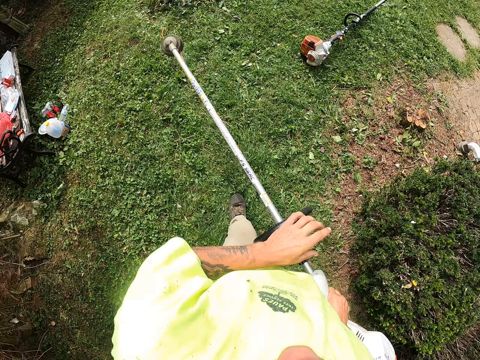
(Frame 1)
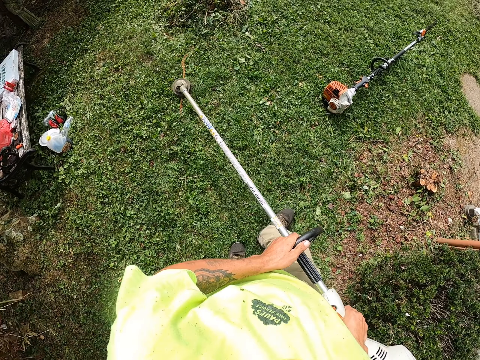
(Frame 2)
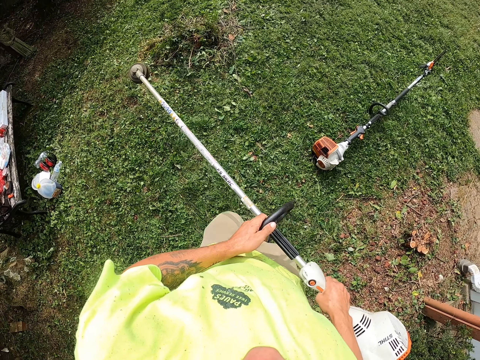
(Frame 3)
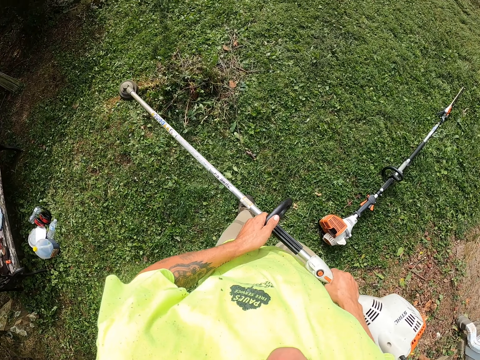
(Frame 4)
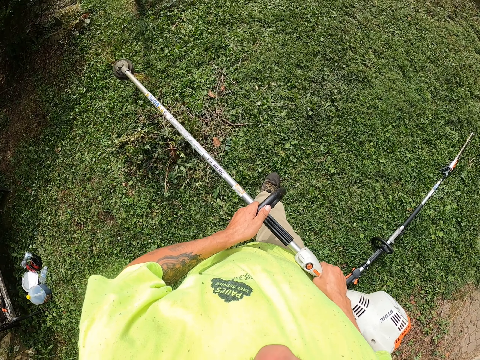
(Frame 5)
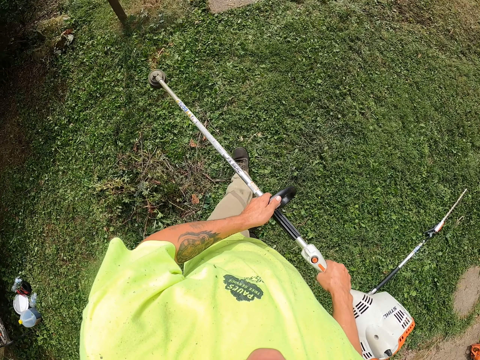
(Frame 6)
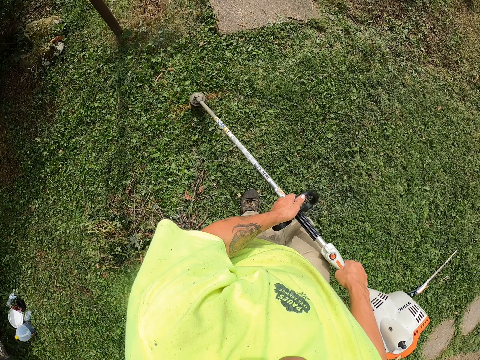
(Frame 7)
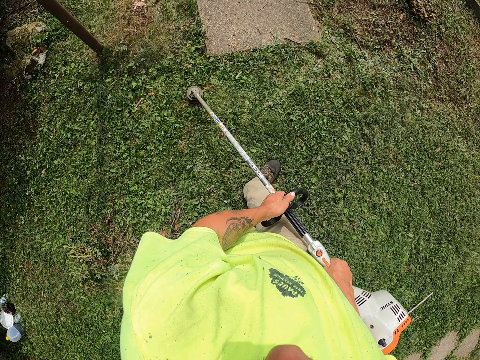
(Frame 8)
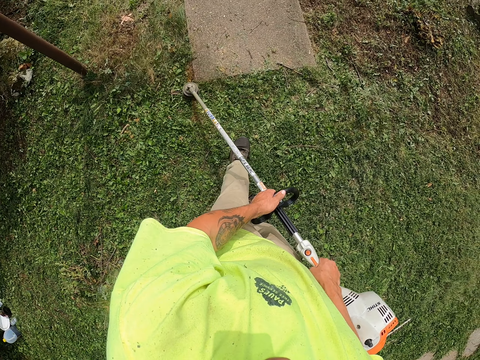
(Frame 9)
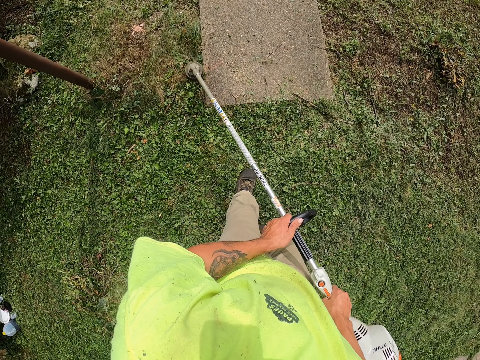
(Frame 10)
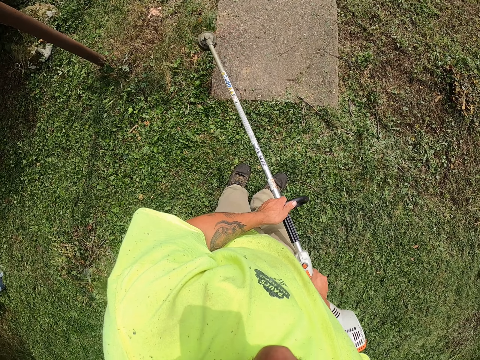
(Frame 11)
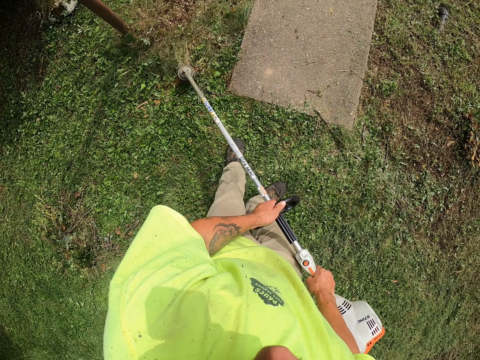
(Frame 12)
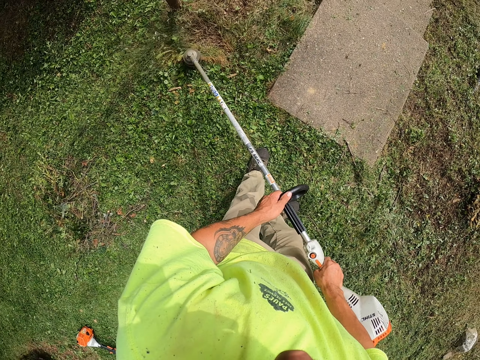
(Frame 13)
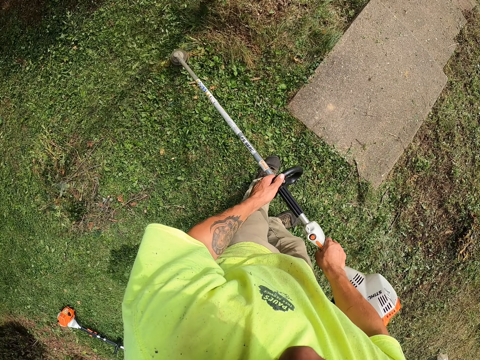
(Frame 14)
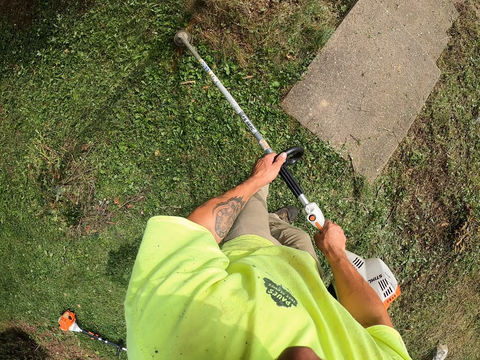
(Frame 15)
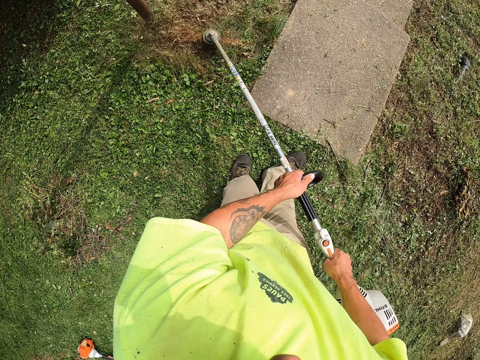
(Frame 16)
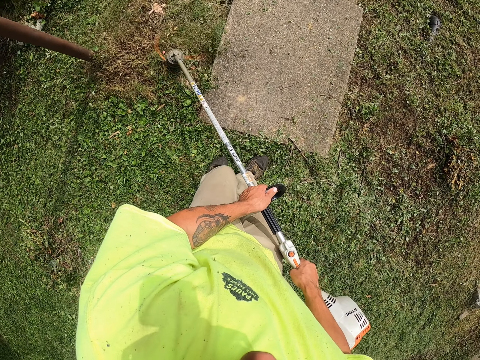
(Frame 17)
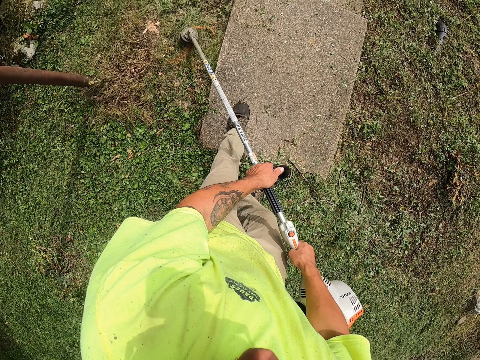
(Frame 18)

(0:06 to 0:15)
The camera wearer walks. They trim grass on the ground with the string trimmer in both hands.

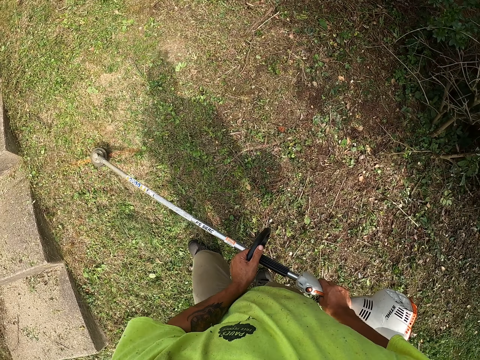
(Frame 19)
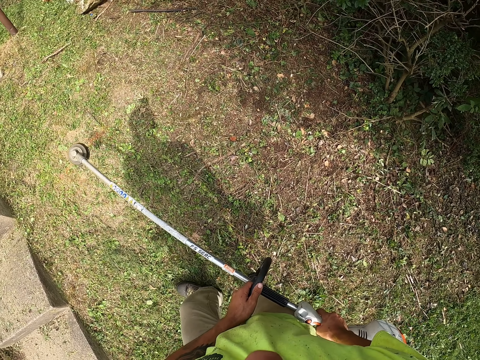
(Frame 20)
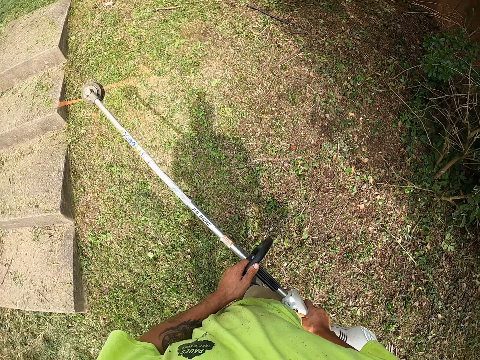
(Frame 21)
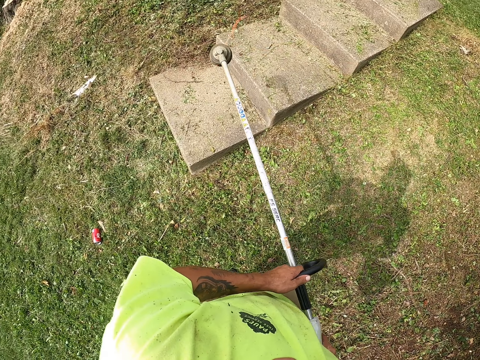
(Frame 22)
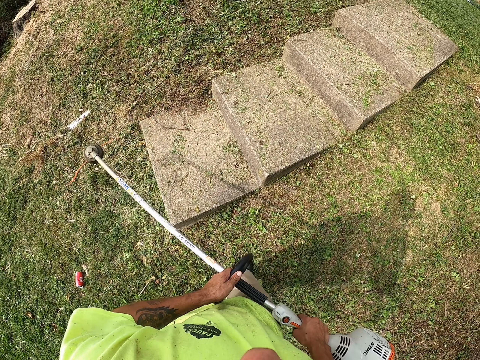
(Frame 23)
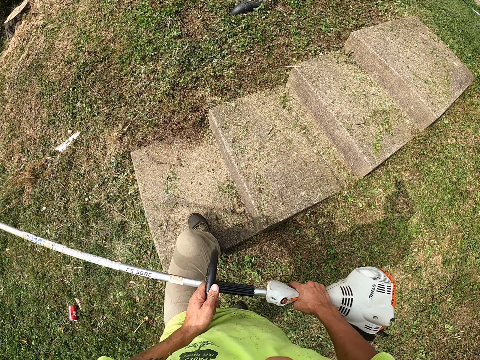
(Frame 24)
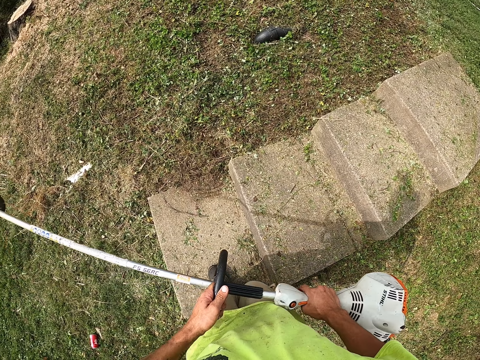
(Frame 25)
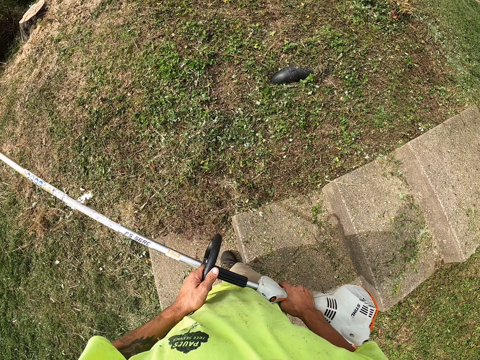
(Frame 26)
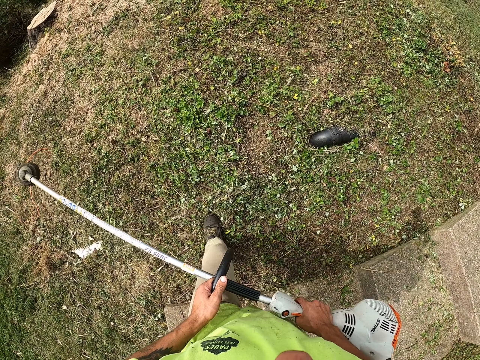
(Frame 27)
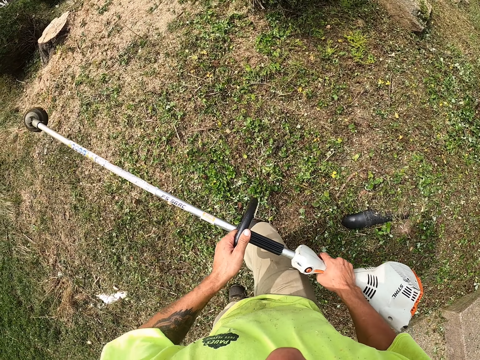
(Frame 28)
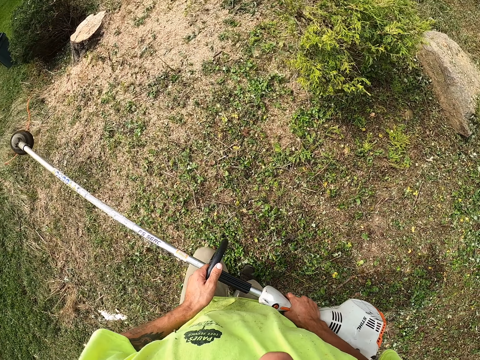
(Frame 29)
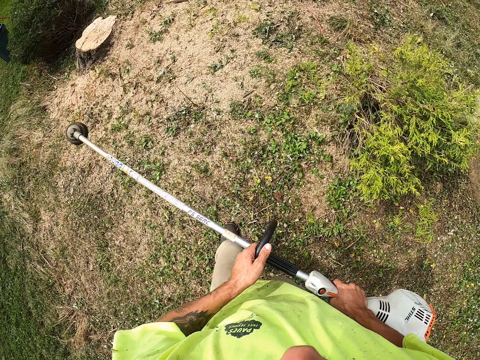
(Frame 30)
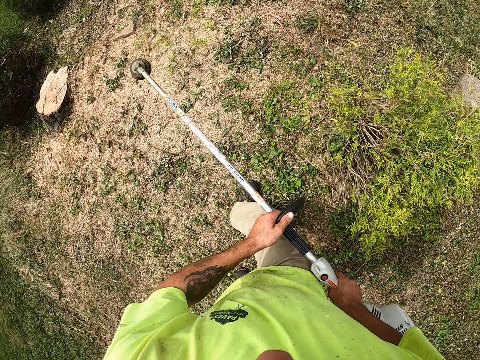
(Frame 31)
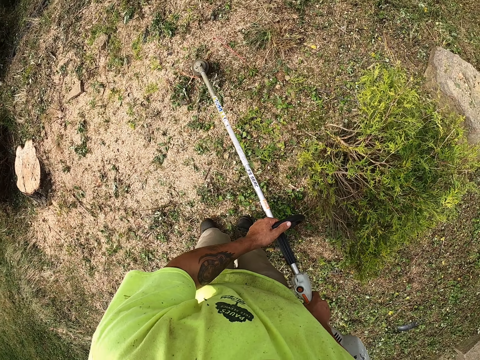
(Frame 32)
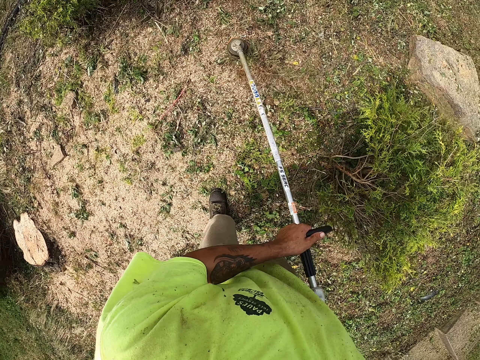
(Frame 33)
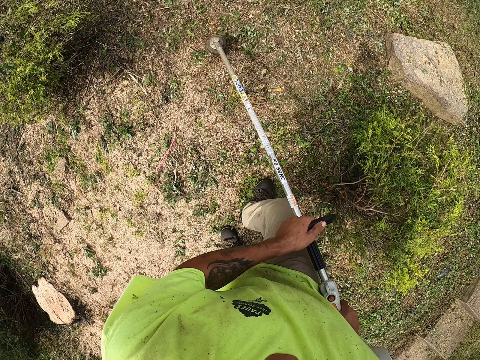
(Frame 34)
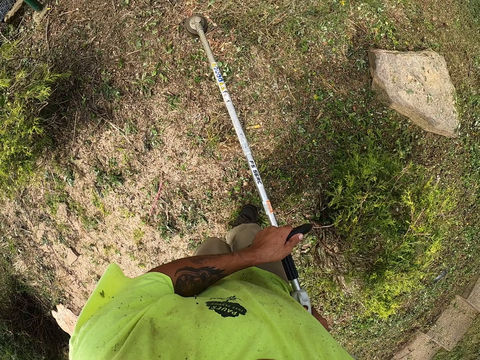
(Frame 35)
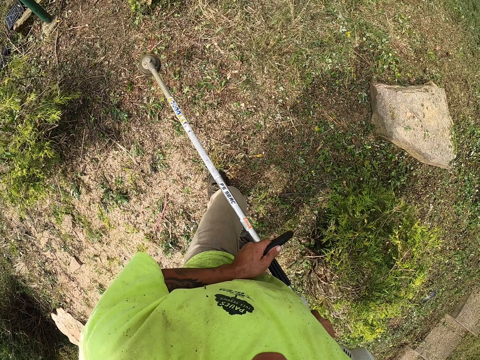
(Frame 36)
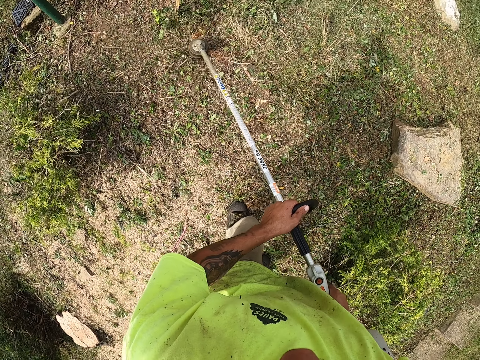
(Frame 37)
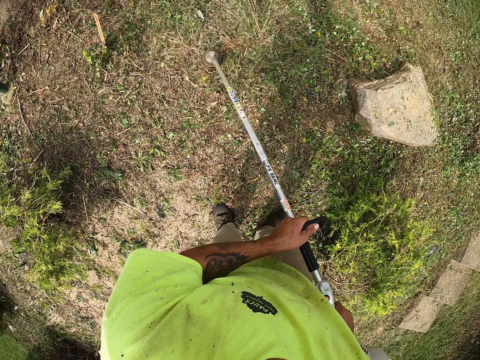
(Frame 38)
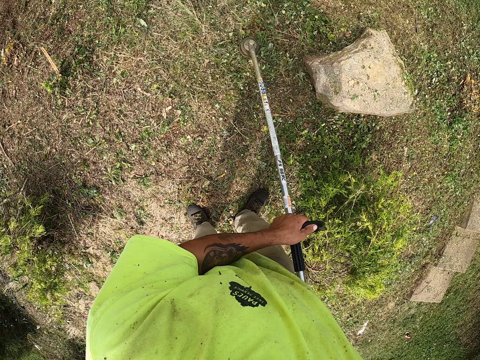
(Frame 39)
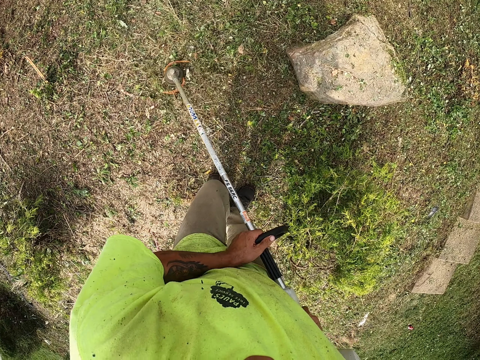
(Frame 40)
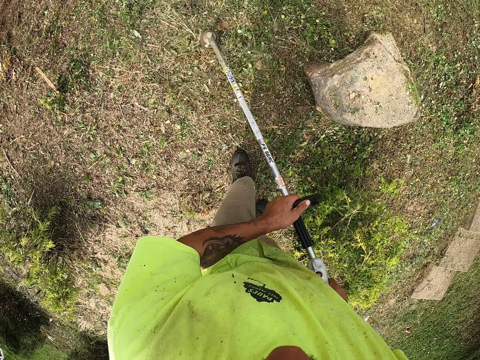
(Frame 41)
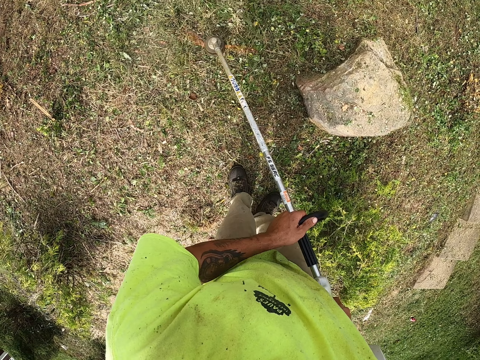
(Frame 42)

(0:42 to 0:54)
The camera wearer lifts the grass cutter. They walk. They cut grass.

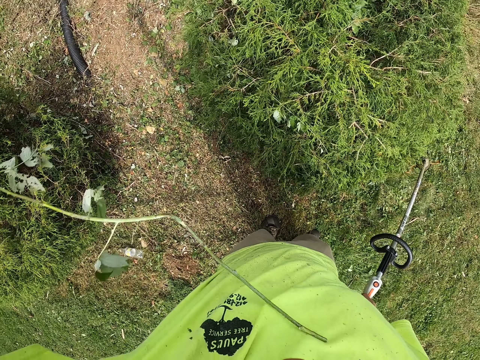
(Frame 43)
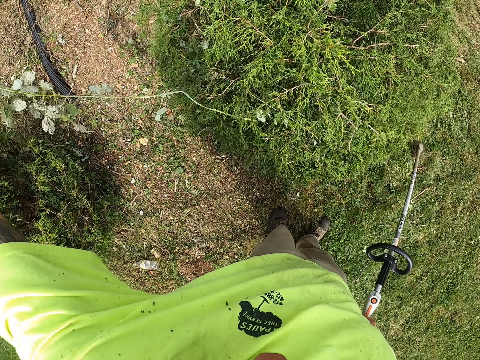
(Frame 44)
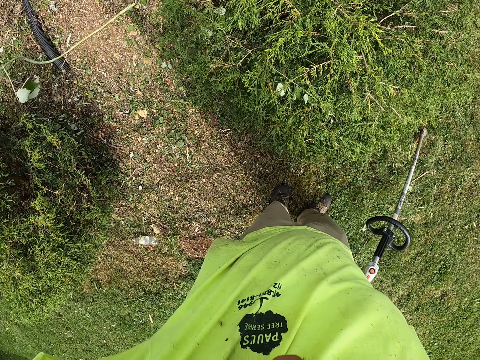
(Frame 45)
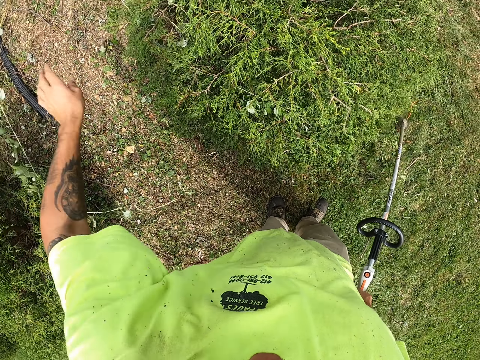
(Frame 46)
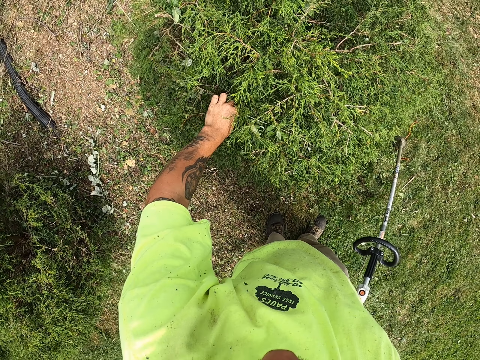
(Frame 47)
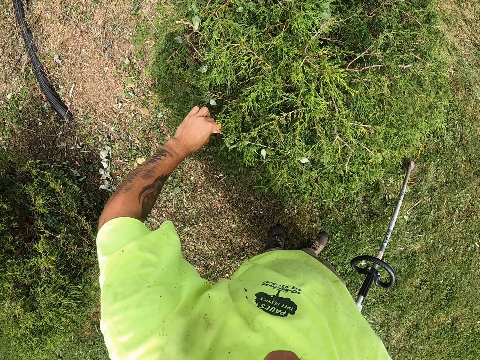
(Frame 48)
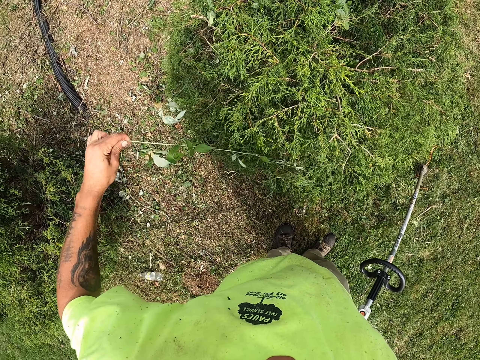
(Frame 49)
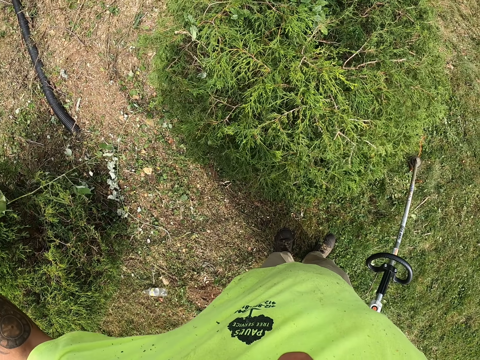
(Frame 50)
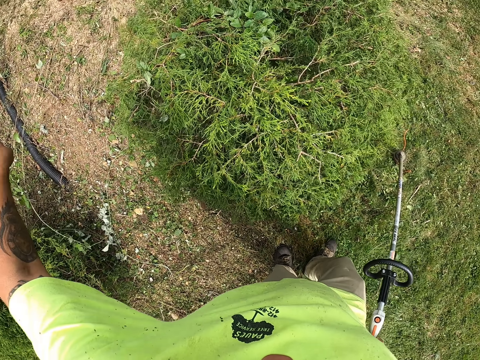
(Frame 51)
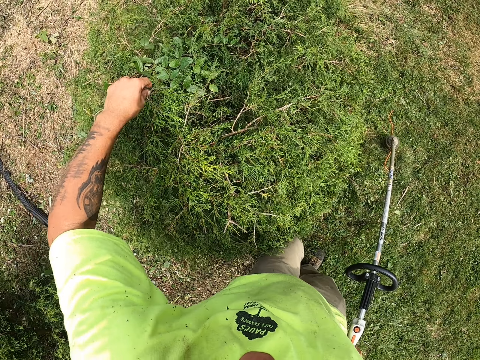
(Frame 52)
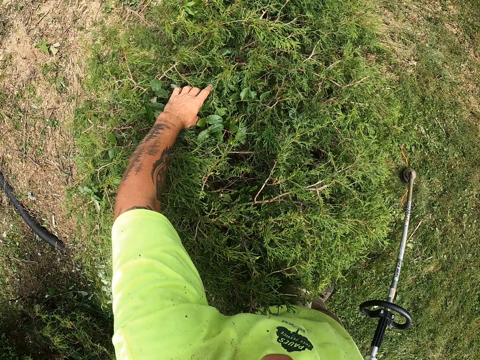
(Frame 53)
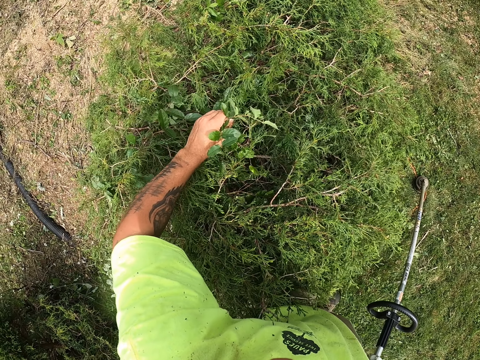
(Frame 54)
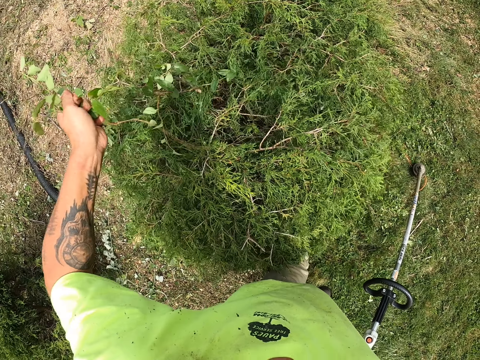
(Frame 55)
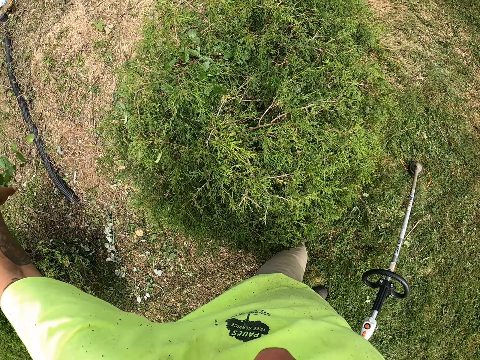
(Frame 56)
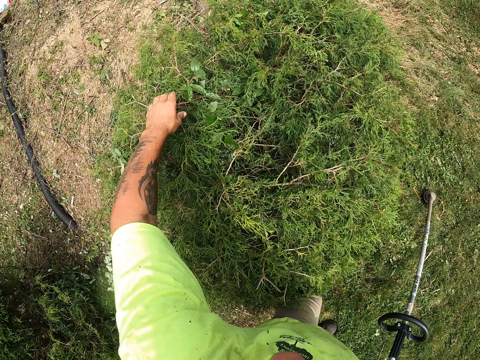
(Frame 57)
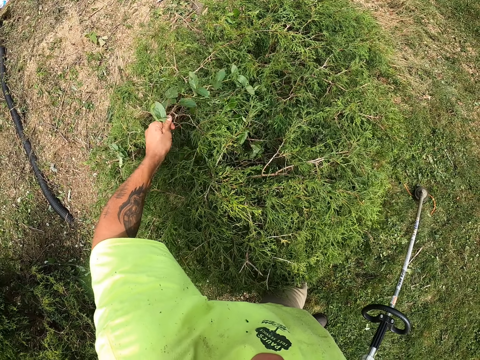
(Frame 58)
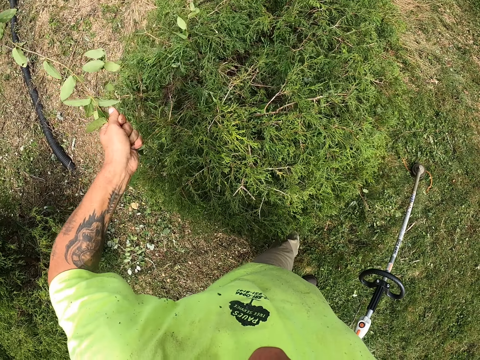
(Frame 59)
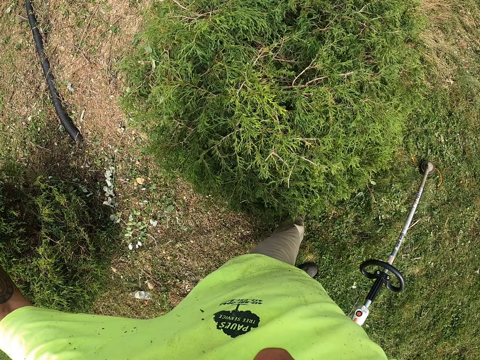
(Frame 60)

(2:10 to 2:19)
The camera wearer drops the weed in his left hand on the ground. He picks a weed from the shrub with his left hand. He drops the weed in his left hand on the ground. He picks a weed from the shrub with his left hand. He drops the weed in his left hand on the ground. He picks a weed from the shrub with his left hand.
